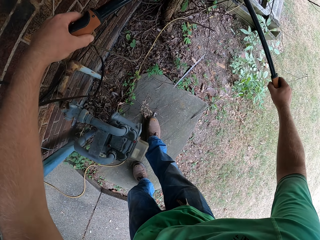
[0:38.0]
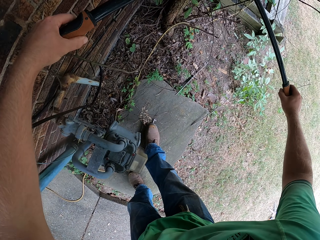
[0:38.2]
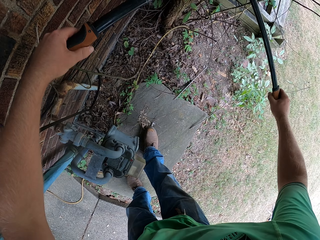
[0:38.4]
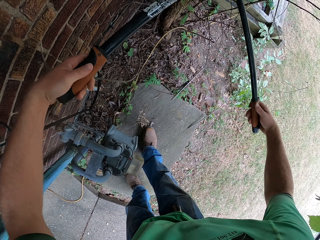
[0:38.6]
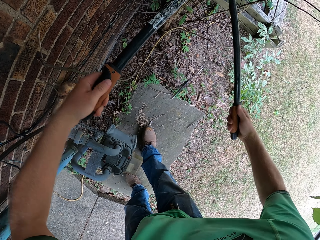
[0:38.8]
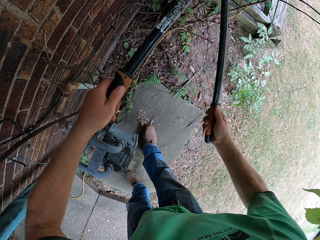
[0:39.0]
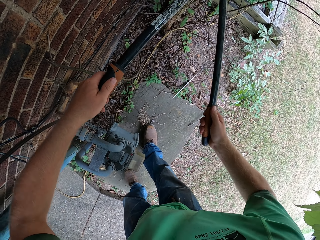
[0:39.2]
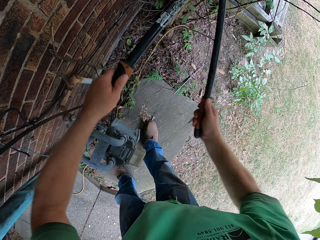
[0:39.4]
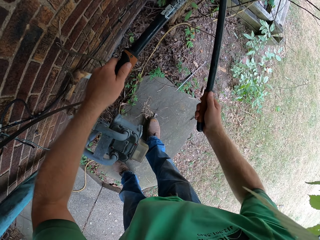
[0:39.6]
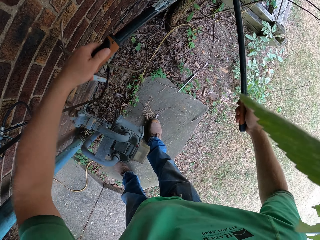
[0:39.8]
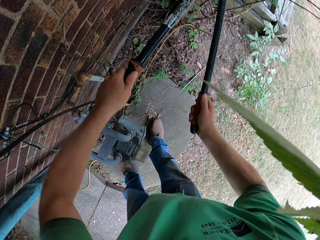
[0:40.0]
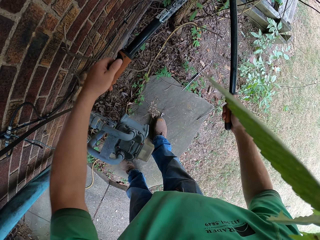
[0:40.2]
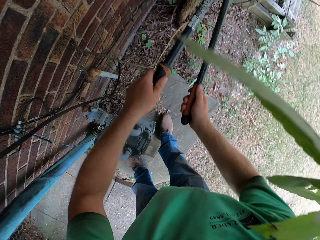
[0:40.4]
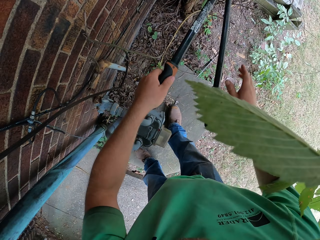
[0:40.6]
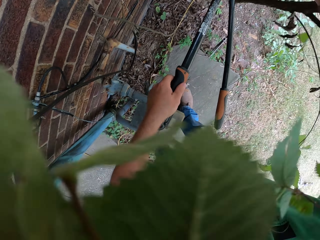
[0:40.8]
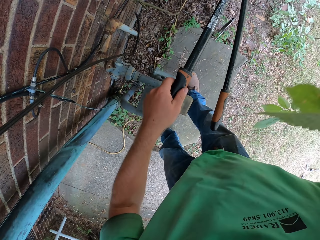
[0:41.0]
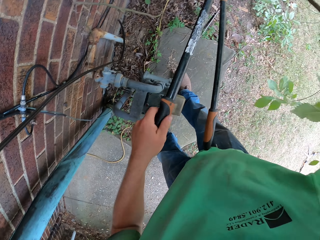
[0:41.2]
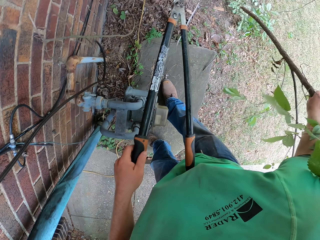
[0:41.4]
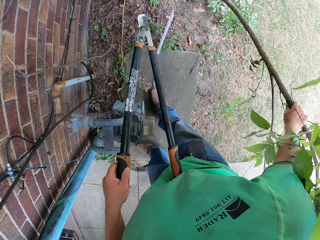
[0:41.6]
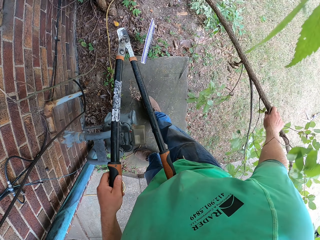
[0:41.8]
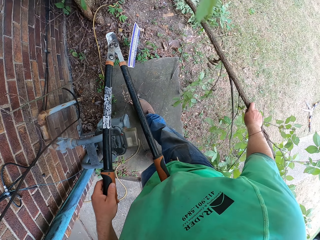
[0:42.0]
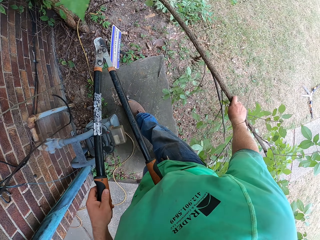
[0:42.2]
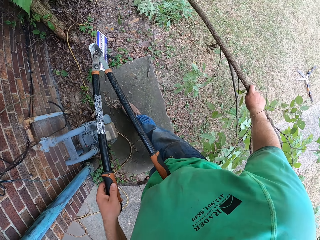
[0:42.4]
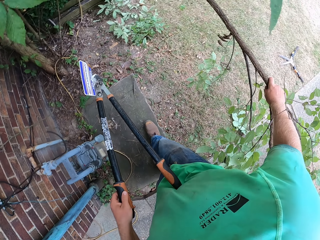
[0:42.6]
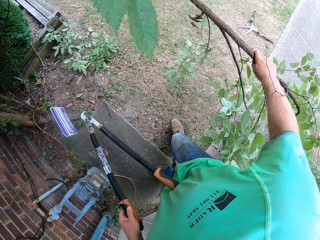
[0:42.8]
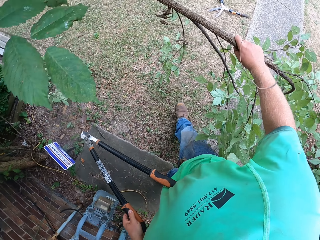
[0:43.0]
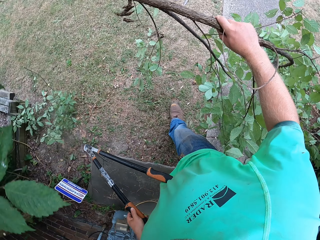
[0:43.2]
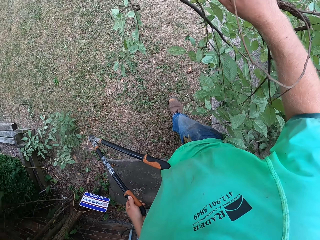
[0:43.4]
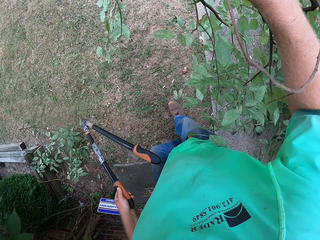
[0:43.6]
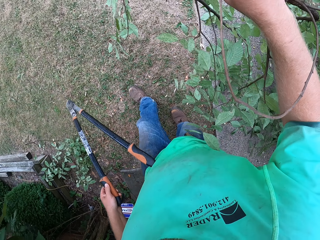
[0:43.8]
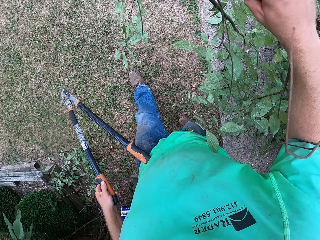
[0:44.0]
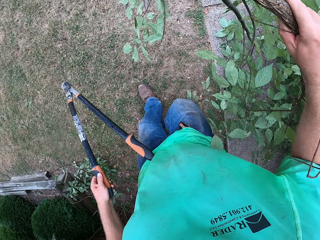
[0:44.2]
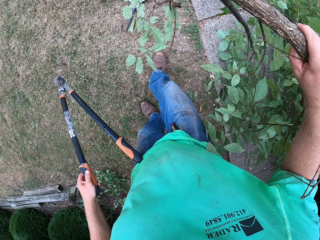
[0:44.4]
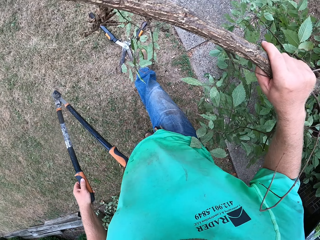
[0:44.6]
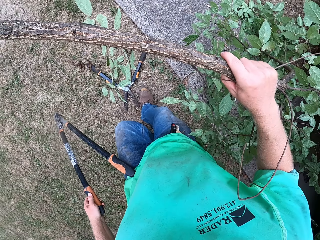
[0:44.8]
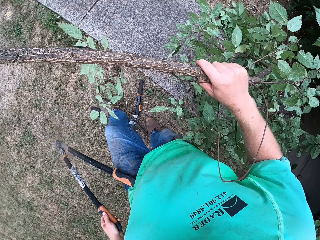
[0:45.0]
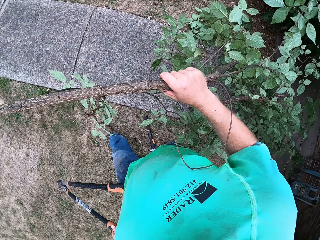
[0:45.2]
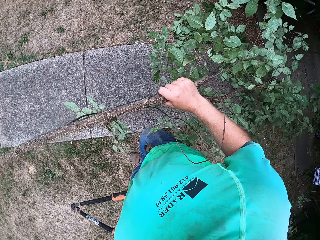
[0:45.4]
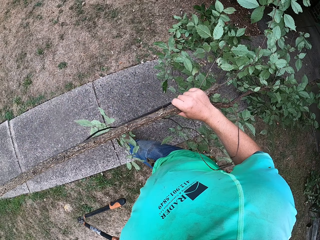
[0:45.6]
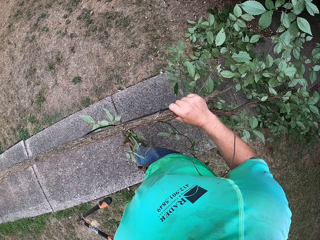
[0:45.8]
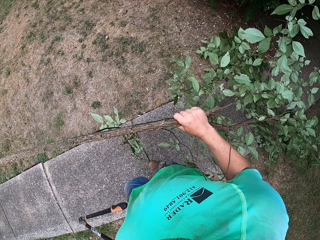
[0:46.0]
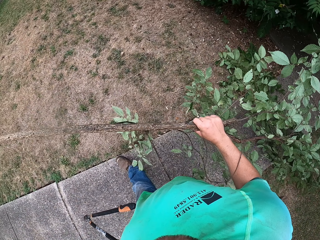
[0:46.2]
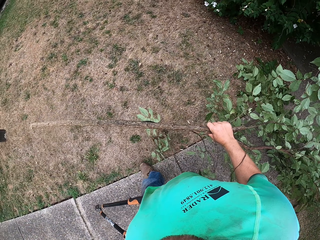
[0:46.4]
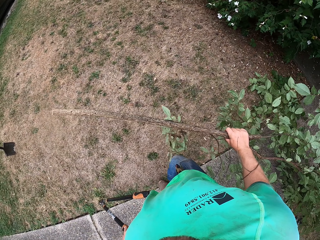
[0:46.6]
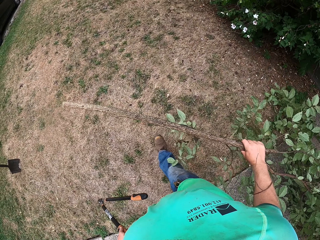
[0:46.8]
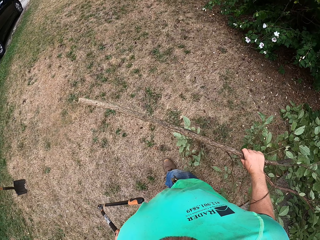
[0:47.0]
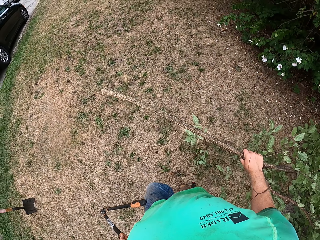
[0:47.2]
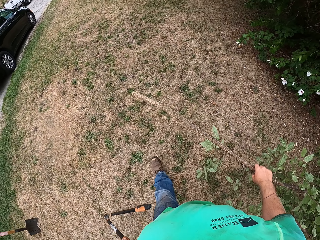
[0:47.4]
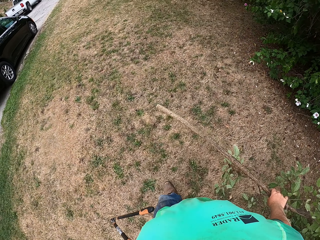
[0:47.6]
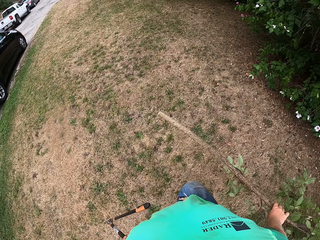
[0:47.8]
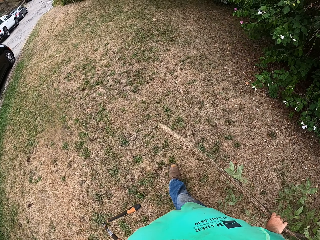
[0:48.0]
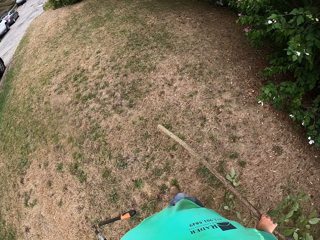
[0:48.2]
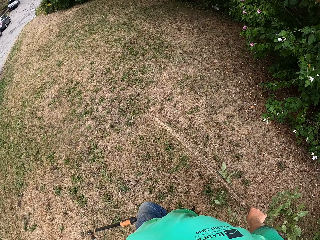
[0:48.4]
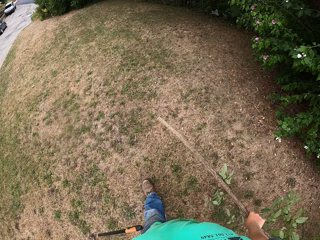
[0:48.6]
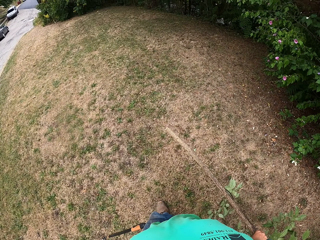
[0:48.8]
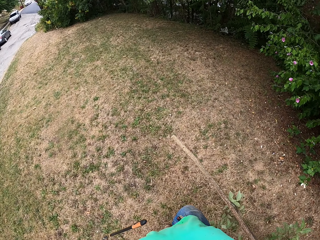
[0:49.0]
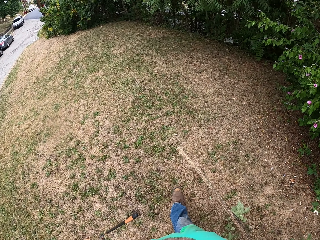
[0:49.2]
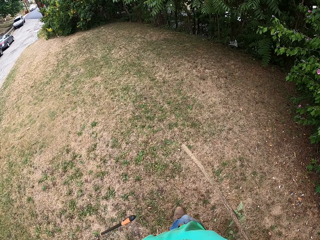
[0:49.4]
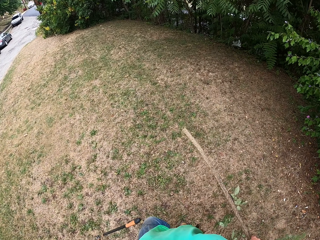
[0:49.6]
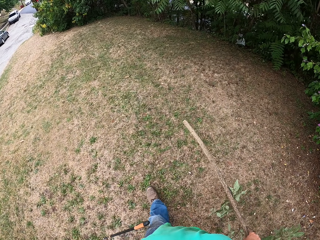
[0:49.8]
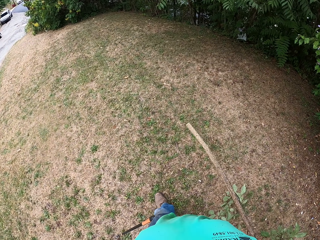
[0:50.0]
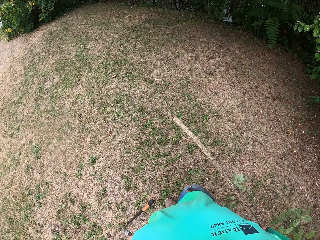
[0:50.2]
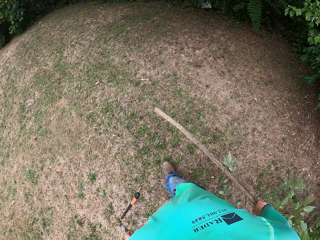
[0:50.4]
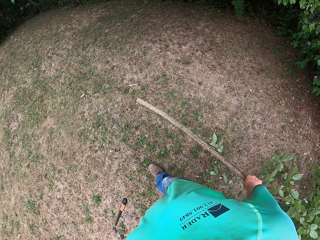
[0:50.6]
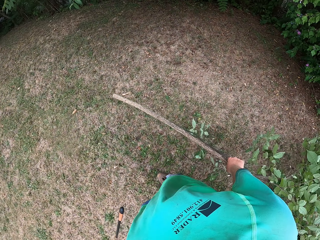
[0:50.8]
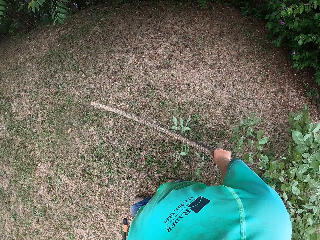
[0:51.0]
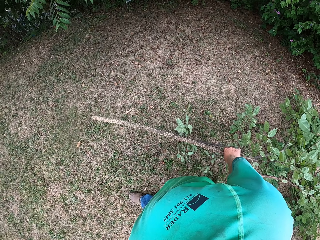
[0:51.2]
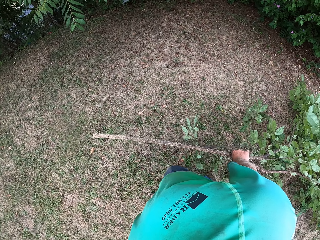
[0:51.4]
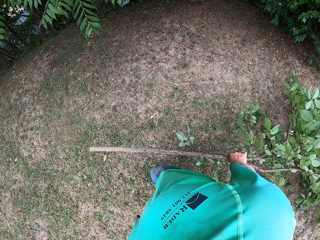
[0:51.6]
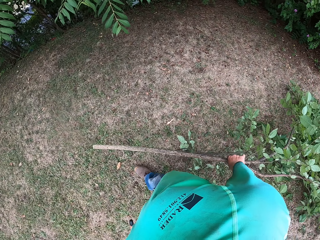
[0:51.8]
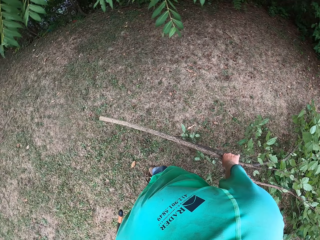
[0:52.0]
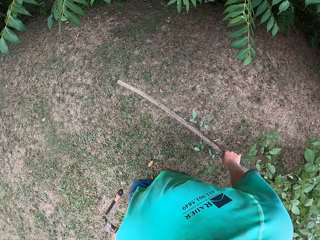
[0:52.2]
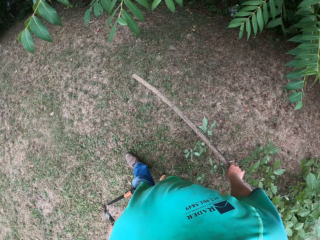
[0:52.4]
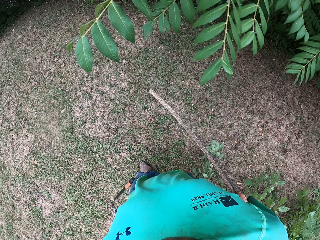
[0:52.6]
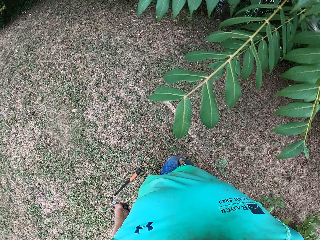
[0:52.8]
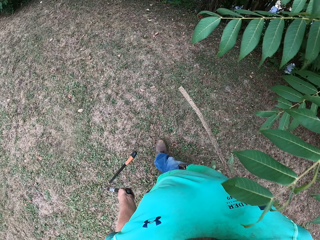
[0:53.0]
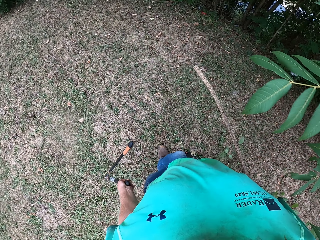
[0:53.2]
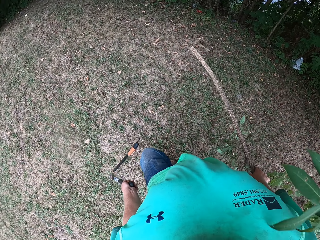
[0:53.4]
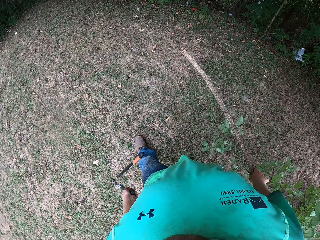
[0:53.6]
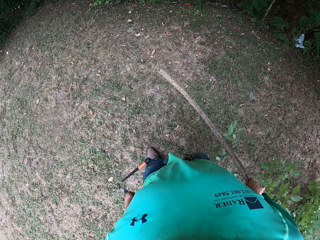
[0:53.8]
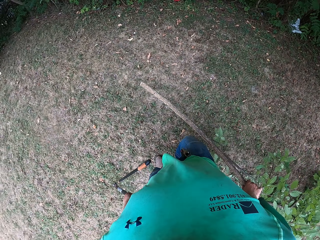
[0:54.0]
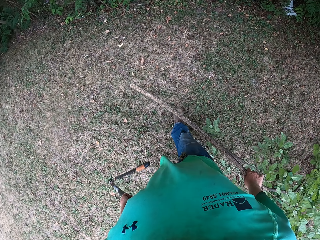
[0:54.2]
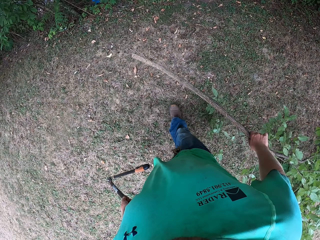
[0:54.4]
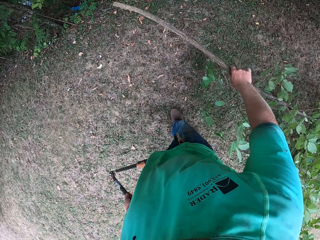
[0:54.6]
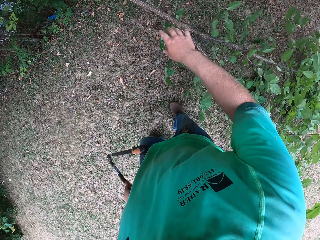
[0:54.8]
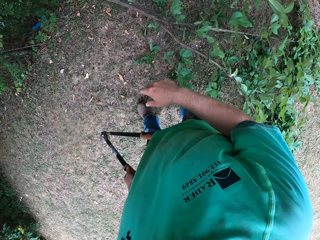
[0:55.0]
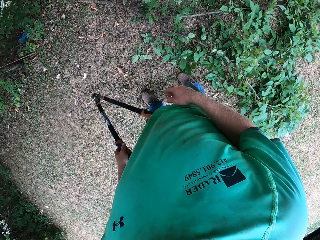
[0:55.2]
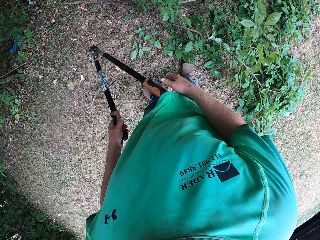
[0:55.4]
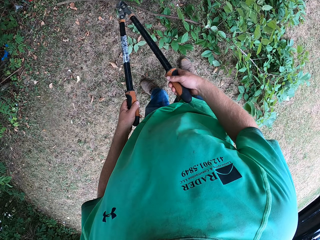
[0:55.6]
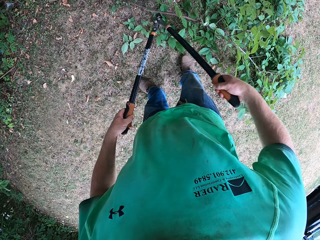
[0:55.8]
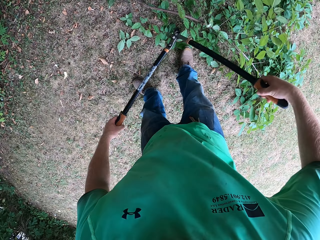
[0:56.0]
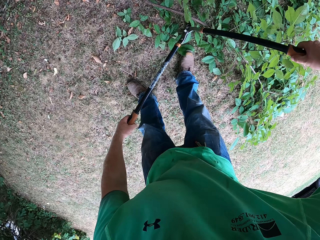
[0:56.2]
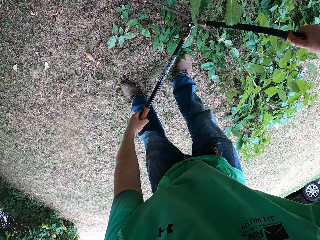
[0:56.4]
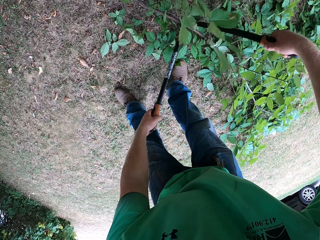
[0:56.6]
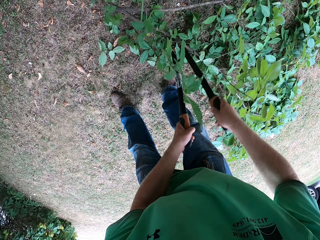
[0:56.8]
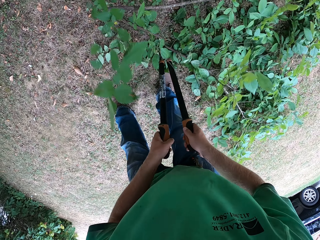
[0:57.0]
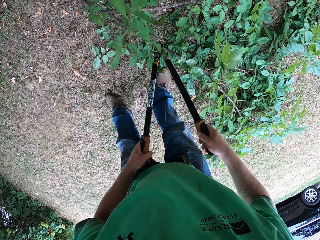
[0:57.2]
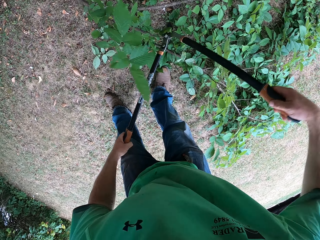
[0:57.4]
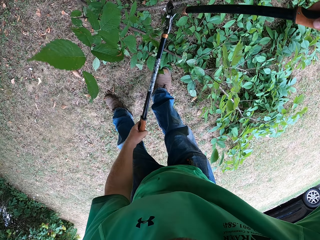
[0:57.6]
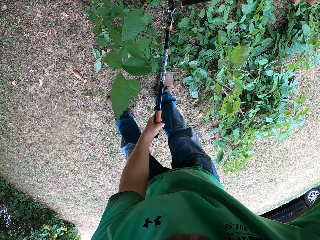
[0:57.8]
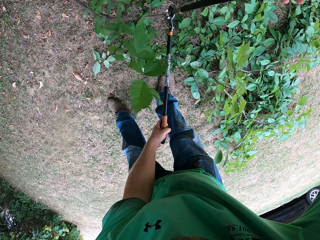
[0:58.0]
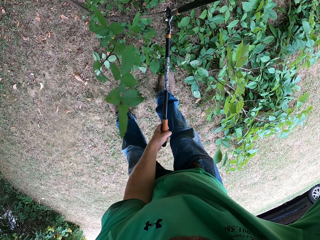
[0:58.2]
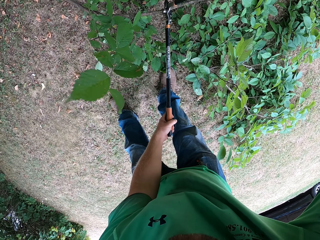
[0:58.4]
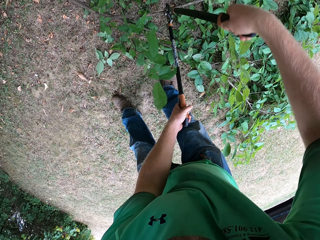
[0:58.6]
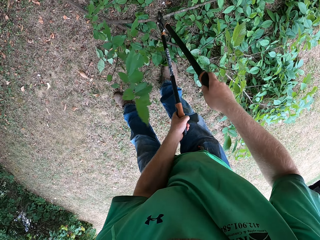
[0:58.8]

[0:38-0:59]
The camera wearer cuts a branch of the tree with the hand shear in both hands. He carries the branch of the tree with his right hand. He throws the branch of the tree on the ground with his right hand.
